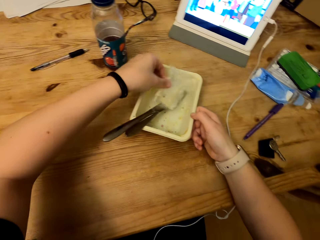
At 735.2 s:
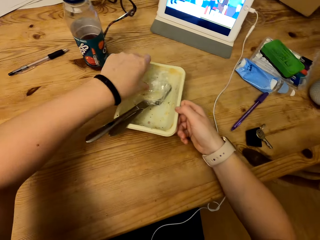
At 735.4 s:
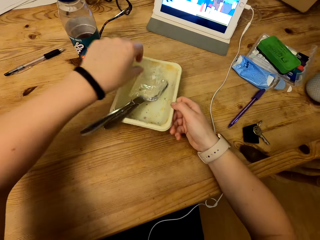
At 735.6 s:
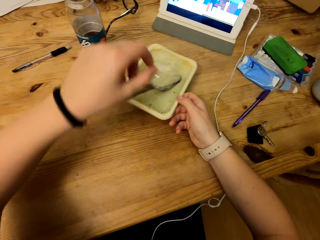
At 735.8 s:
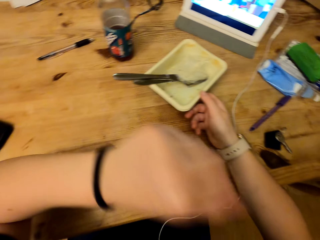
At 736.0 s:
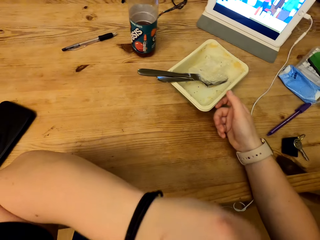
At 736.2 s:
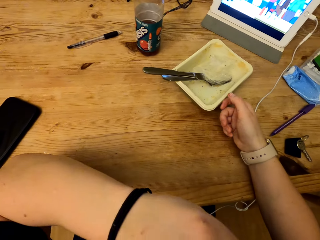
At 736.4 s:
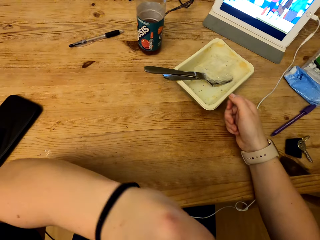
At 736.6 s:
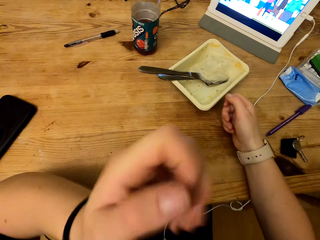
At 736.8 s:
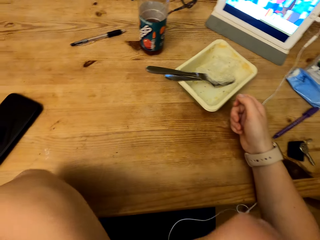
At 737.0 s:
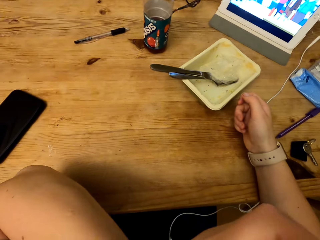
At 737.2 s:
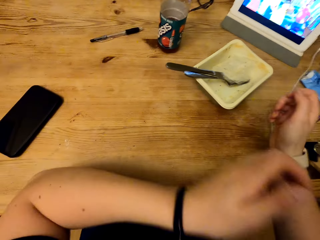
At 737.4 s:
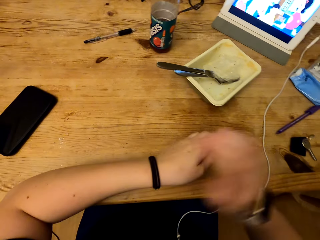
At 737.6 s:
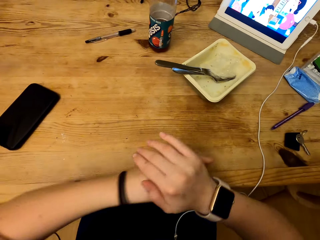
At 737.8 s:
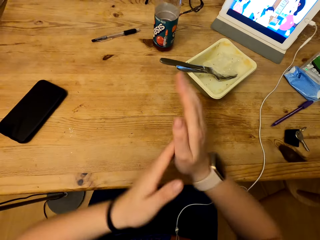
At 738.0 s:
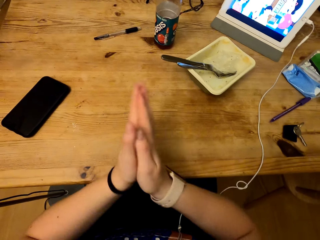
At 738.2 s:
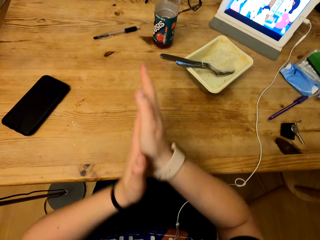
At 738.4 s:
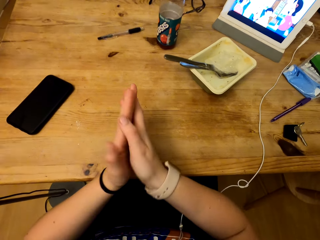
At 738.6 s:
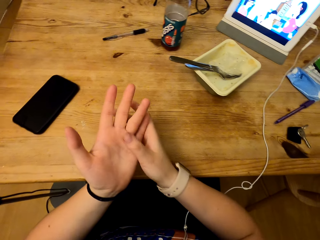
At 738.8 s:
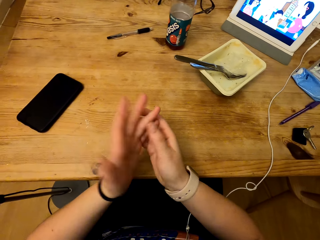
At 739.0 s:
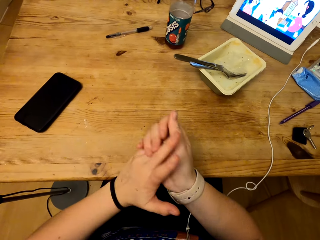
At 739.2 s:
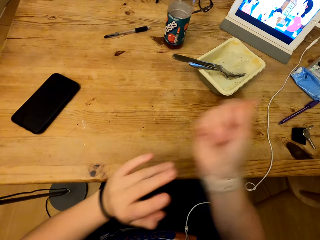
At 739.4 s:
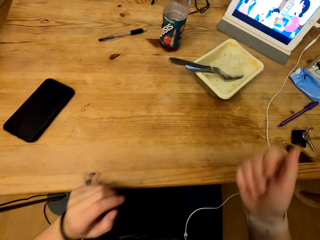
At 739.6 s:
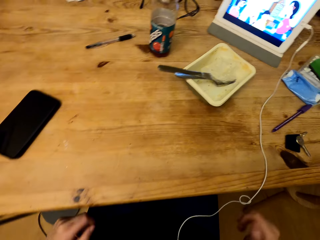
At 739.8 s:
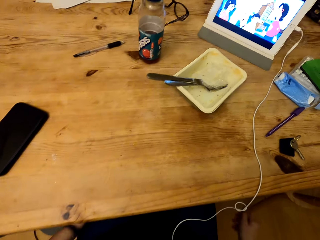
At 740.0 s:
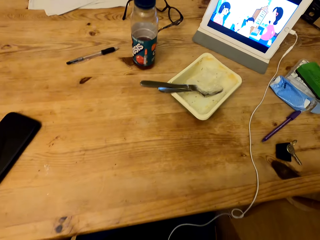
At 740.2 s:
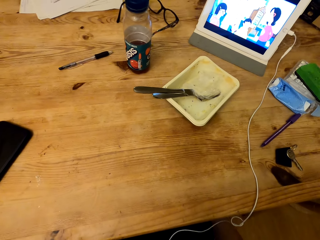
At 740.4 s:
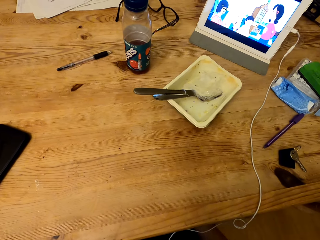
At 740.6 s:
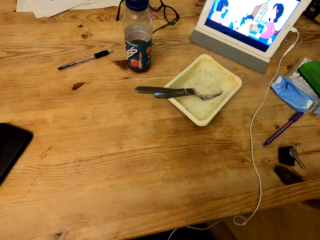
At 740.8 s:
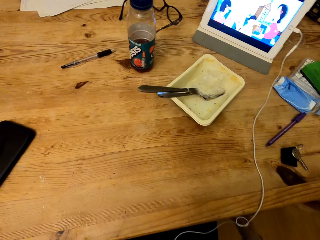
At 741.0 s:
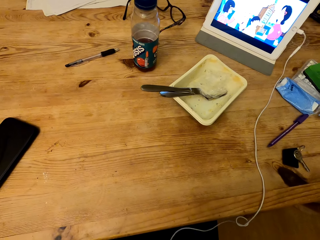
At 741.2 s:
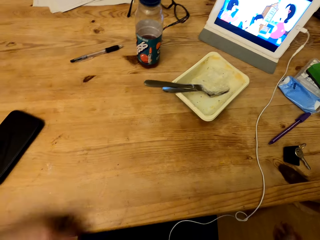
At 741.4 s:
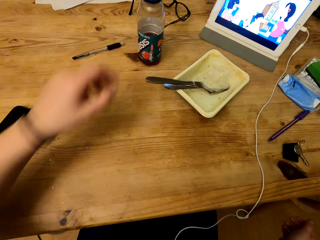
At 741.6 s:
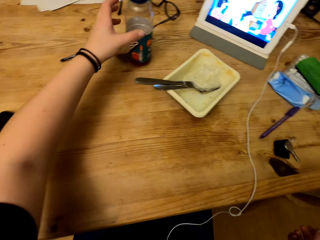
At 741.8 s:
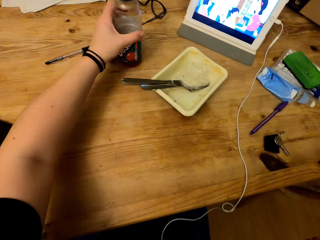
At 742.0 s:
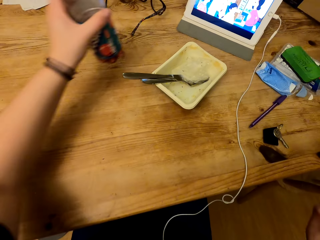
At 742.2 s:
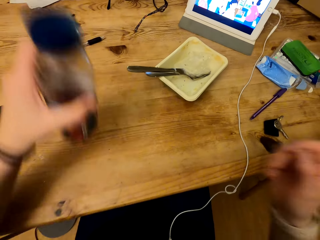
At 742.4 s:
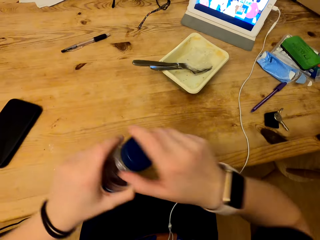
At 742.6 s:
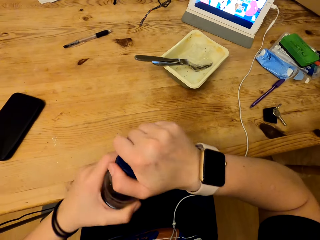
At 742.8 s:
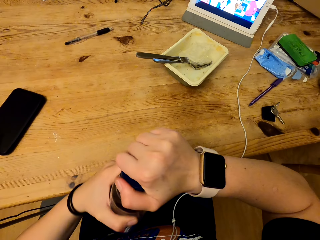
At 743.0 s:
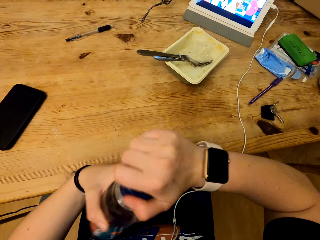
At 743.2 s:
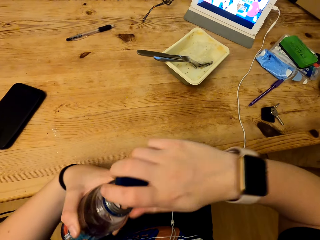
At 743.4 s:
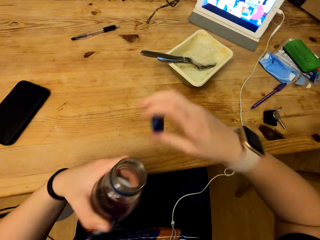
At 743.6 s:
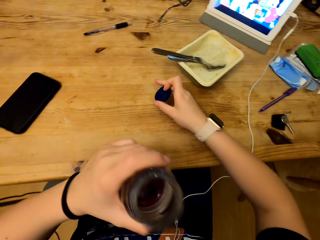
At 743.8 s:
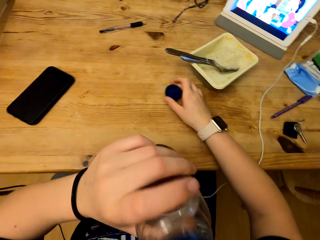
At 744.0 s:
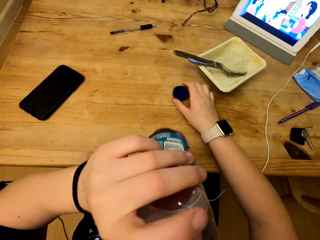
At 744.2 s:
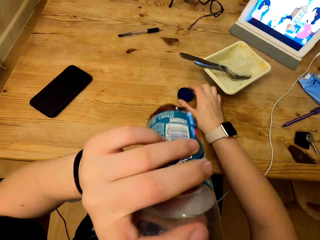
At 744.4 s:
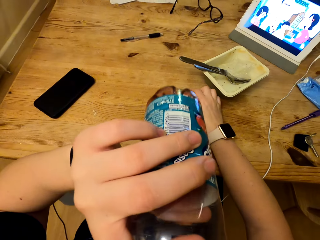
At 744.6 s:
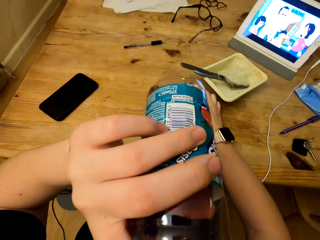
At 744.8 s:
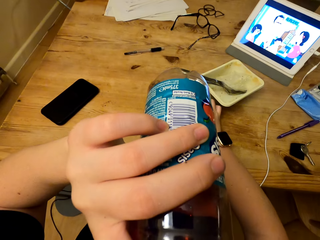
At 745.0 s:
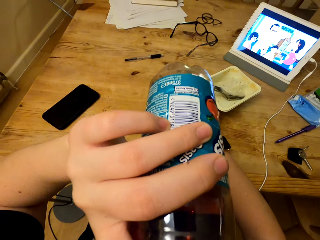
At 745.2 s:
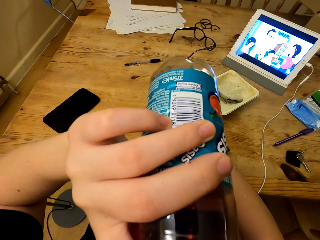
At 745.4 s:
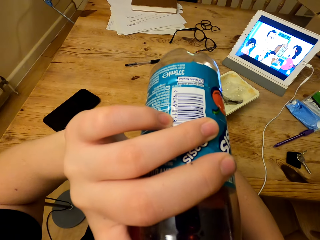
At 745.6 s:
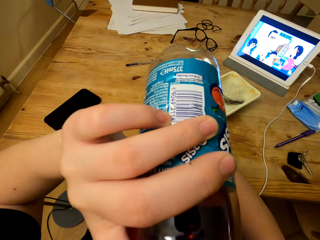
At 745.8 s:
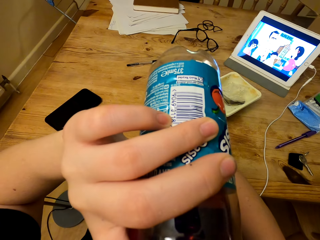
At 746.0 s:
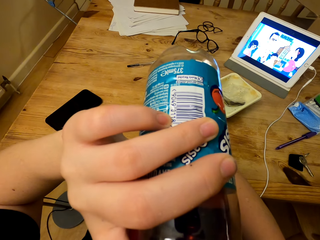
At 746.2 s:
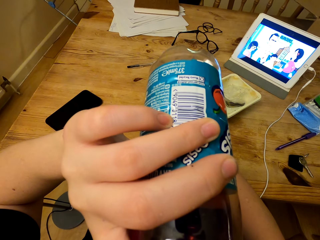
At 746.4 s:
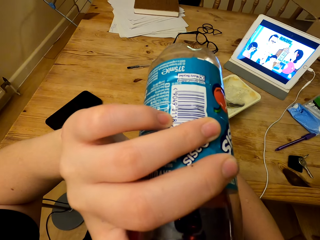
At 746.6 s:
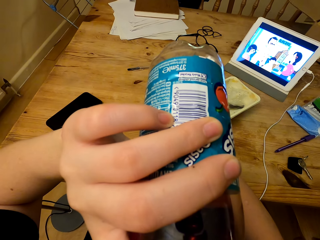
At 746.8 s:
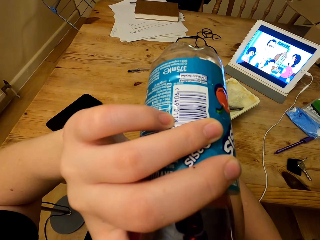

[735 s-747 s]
The camera wearer puts the cling film in the container. He pulls the container. He lifts his hand. He puts his hand on the table. He rubs his hand. He takes a drink from the table. He opens the bottle. He puts the bottle top on the table. He takes the drink.

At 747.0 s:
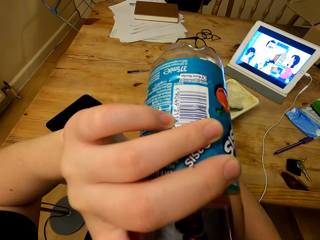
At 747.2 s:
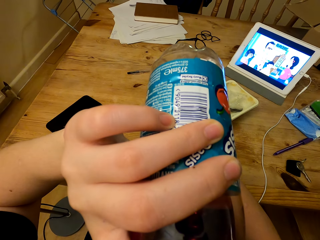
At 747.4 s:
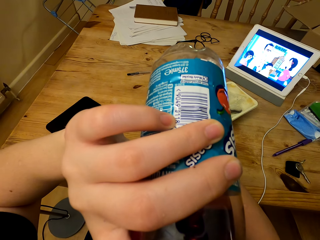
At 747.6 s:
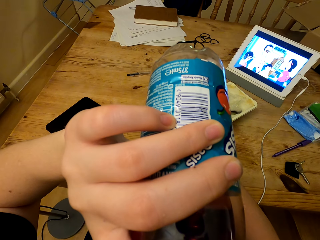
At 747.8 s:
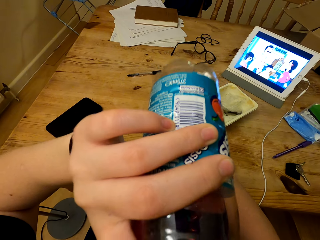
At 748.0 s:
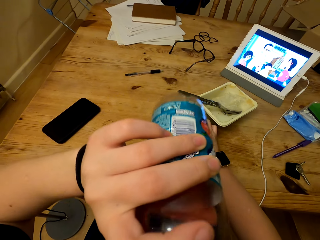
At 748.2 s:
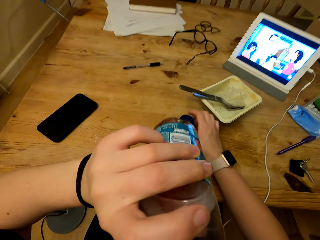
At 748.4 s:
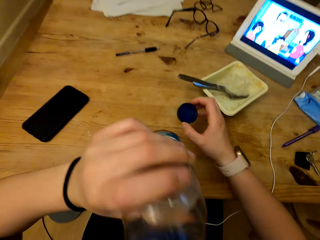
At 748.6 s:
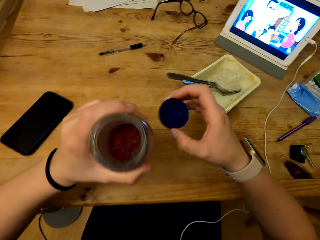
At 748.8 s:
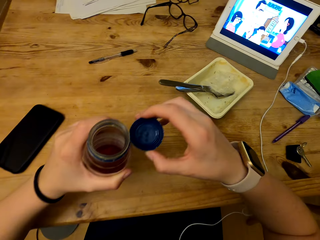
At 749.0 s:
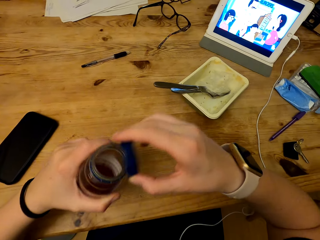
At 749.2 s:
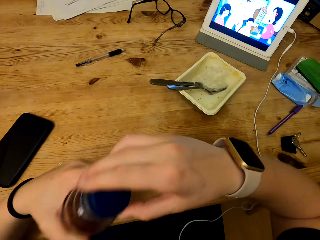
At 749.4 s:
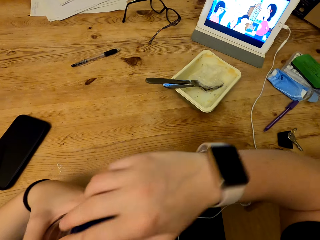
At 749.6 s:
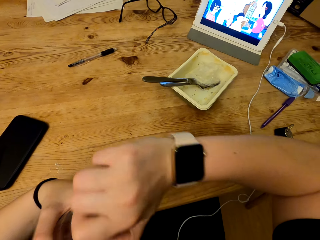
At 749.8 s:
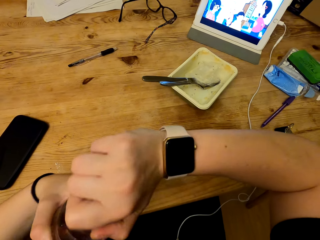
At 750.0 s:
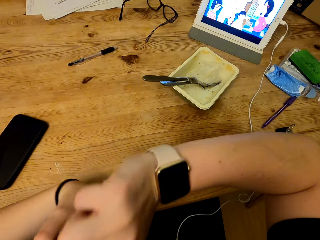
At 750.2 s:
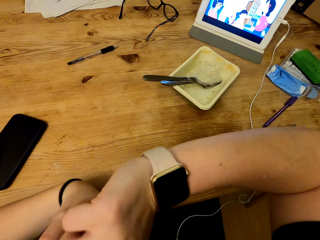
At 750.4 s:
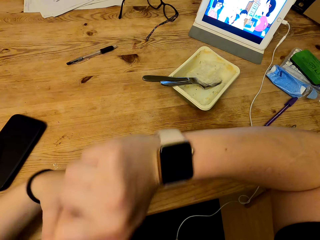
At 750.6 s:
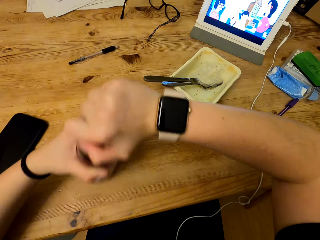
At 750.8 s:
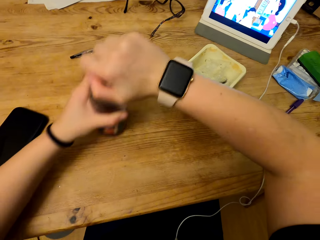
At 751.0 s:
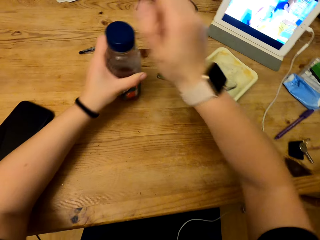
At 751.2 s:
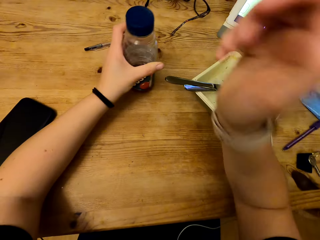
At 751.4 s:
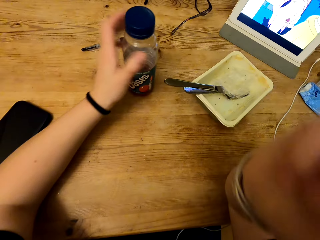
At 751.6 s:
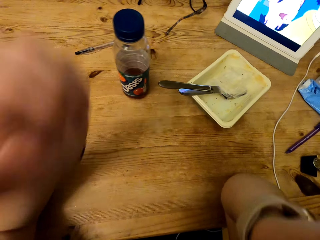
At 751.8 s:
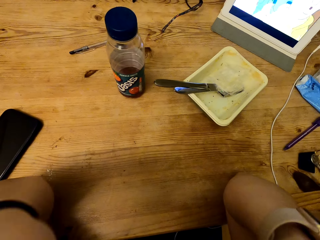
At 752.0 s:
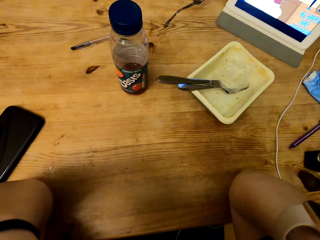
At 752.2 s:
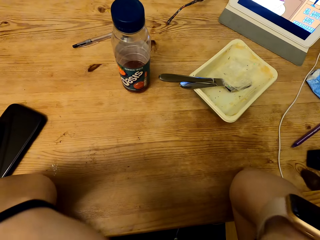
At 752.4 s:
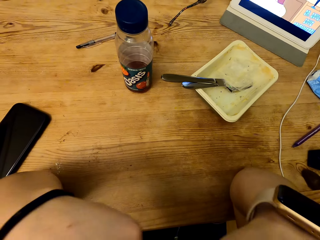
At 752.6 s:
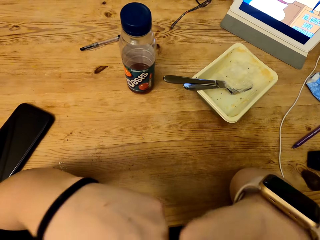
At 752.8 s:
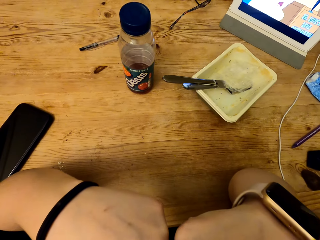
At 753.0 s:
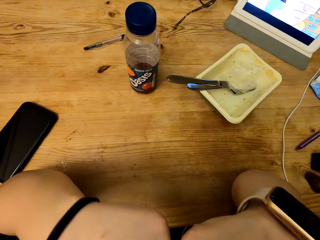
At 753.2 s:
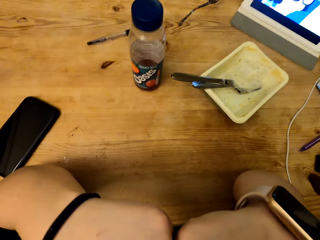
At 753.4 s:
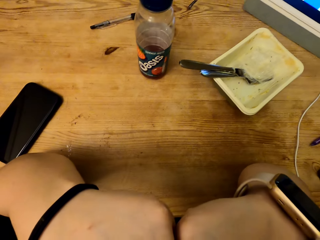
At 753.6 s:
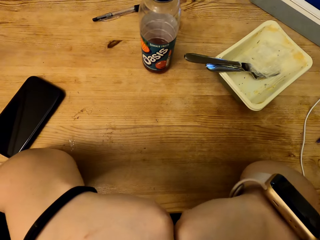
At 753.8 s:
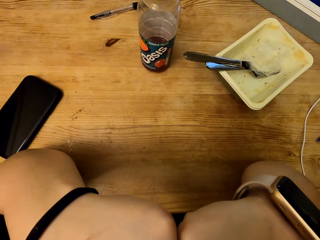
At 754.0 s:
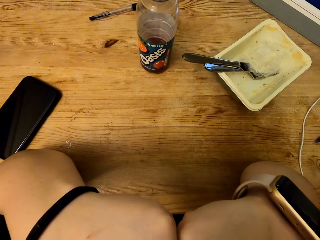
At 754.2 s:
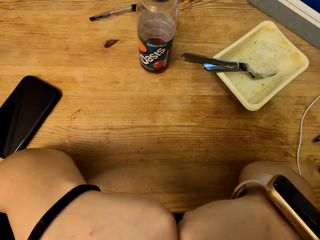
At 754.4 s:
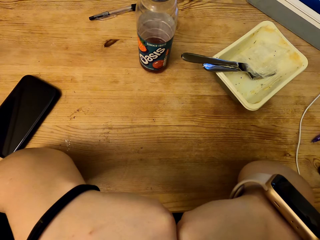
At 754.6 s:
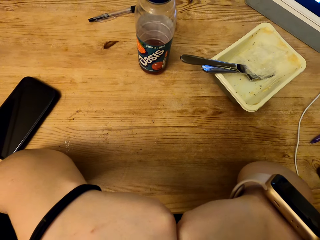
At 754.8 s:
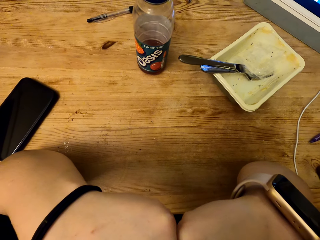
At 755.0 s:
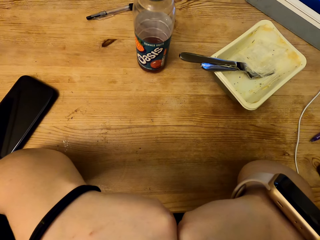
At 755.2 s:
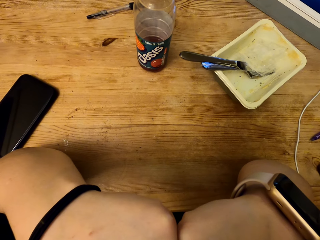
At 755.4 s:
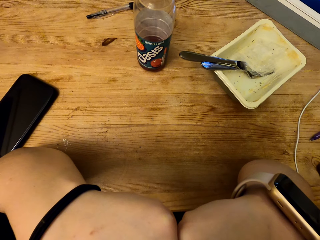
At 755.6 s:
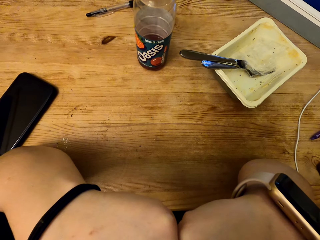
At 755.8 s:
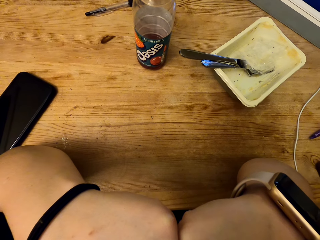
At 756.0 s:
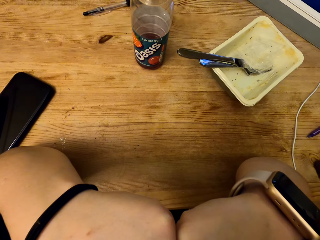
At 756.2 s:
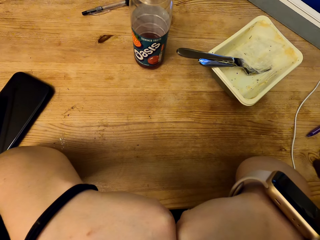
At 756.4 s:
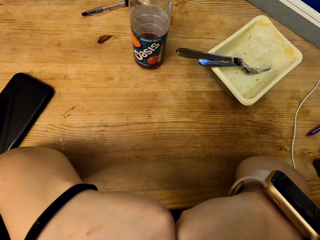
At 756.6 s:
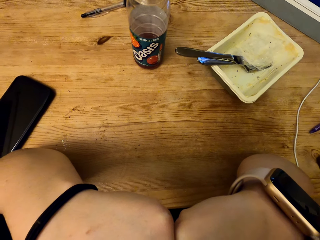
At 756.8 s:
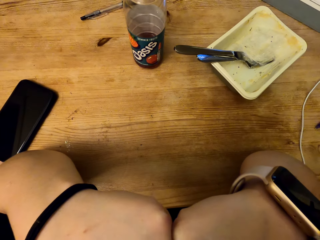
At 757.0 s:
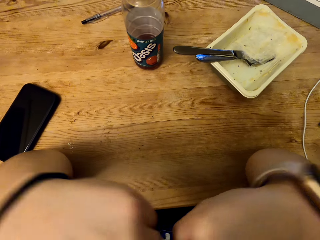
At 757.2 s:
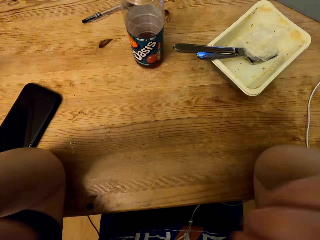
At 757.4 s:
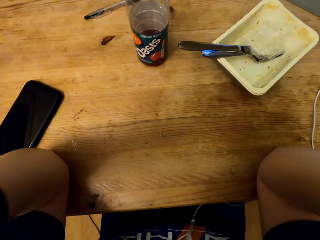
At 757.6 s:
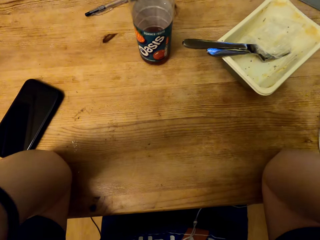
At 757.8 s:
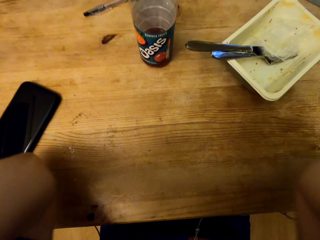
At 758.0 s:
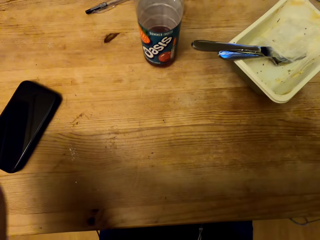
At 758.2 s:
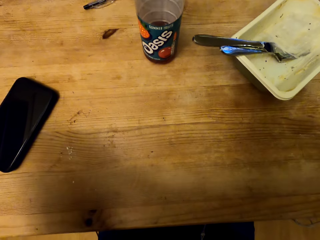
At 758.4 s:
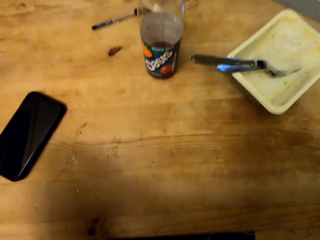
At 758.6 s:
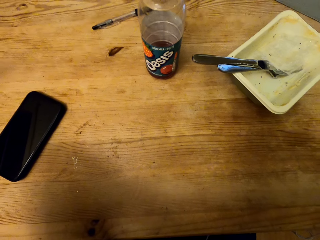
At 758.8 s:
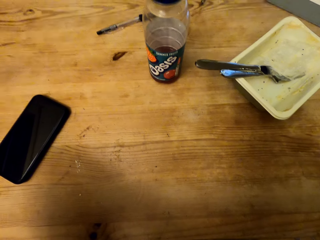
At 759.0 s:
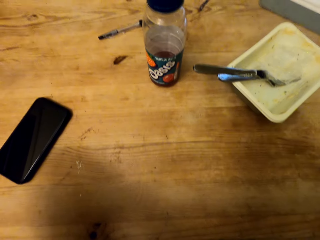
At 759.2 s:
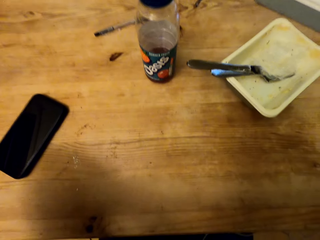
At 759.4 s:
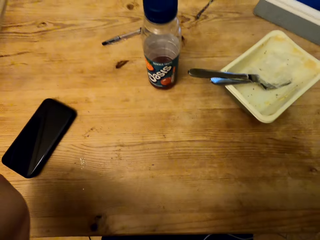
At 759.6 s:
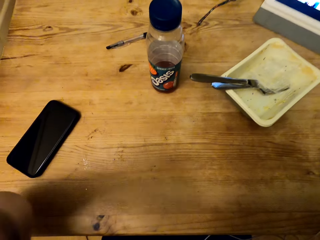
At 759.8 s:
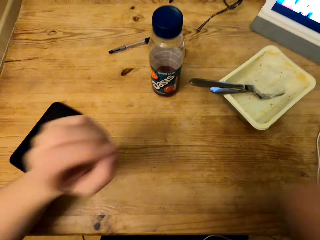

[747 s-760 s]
The camera wearer drops the bottle. He picks up the bottle top from the table. He closes the bottle. He tightens the bottle top. He puts the bottle on the table. He puts his arms on the table. He folds his fists. He parts his hands.
